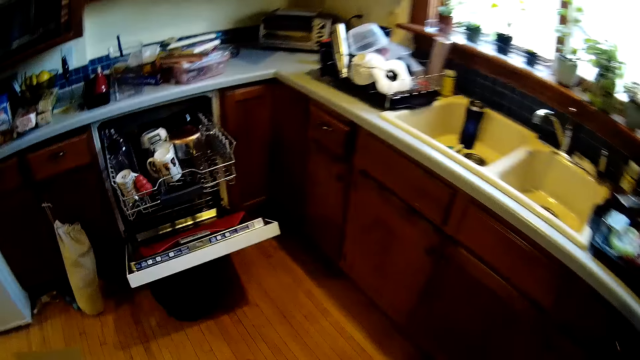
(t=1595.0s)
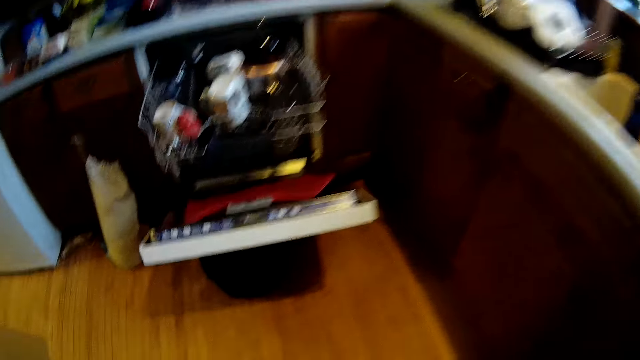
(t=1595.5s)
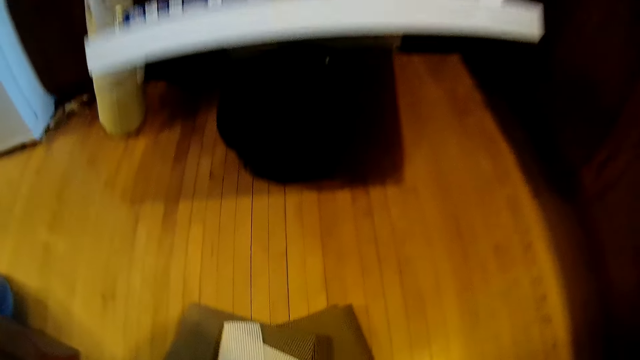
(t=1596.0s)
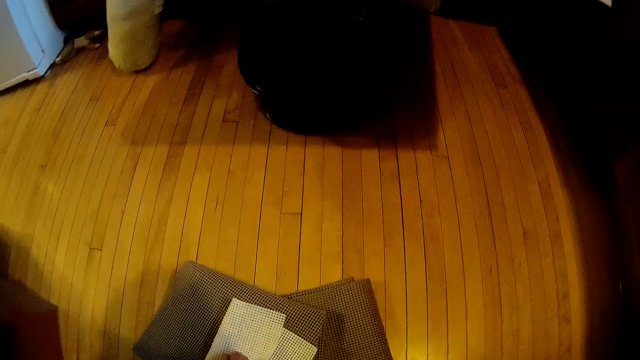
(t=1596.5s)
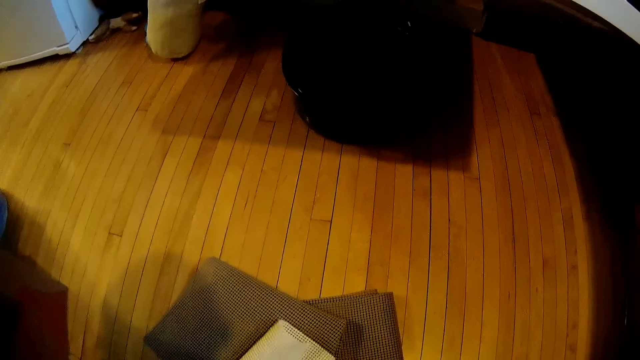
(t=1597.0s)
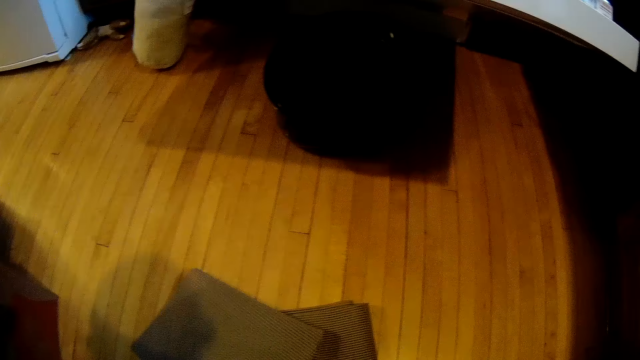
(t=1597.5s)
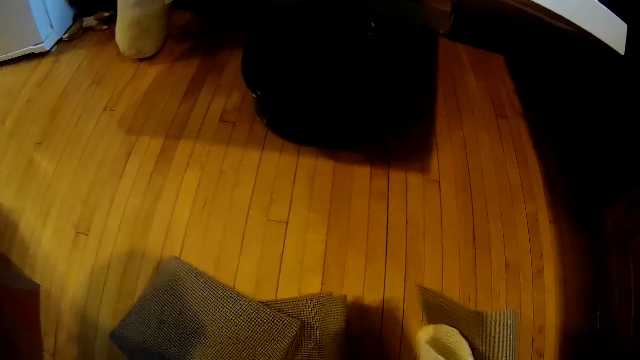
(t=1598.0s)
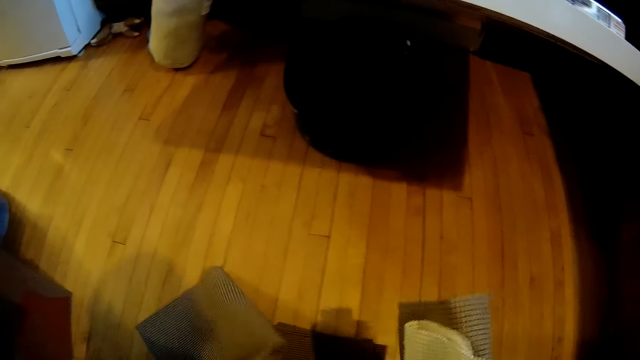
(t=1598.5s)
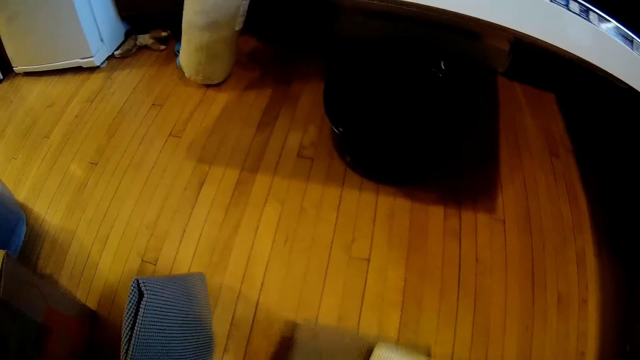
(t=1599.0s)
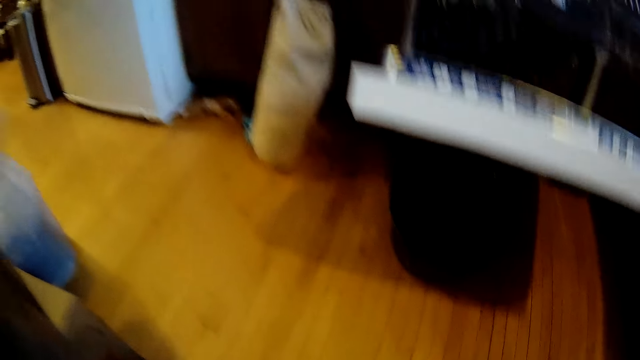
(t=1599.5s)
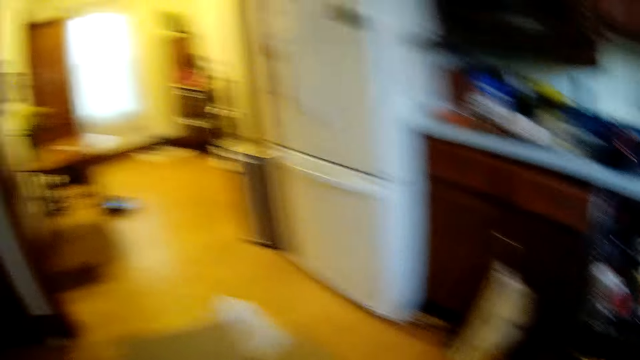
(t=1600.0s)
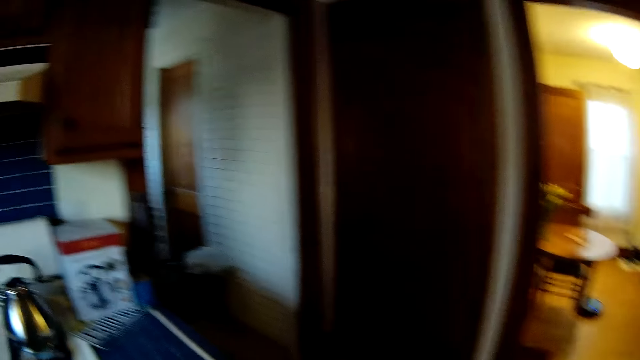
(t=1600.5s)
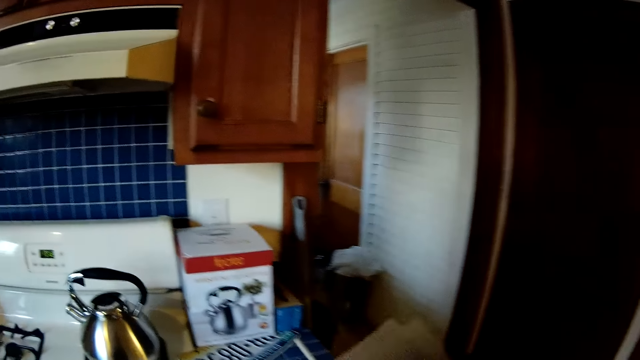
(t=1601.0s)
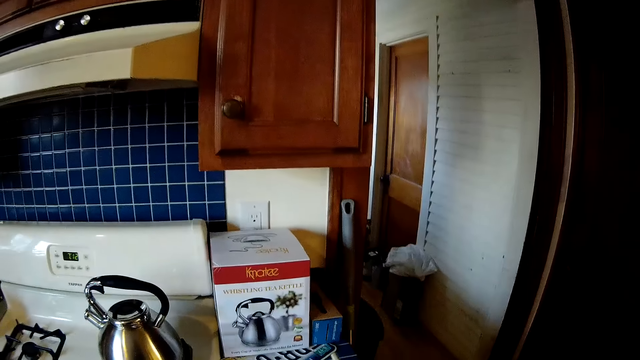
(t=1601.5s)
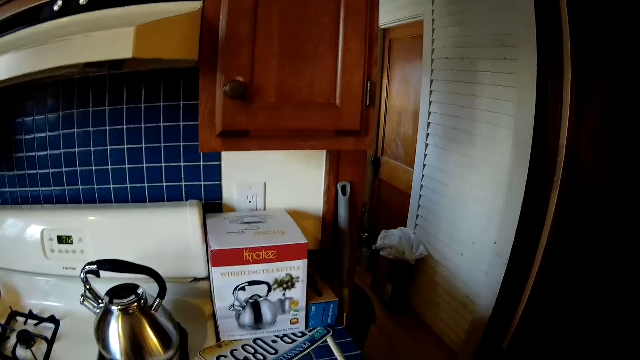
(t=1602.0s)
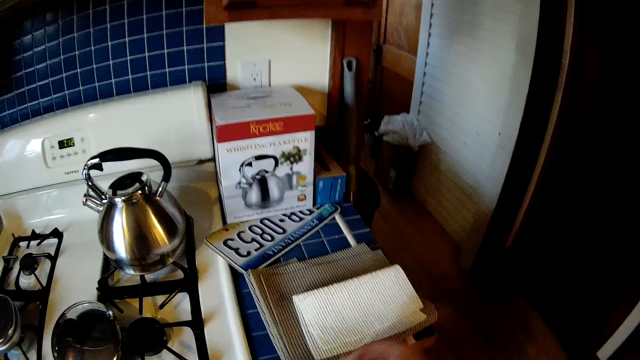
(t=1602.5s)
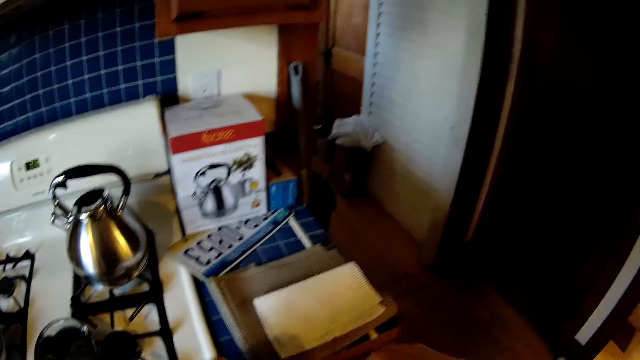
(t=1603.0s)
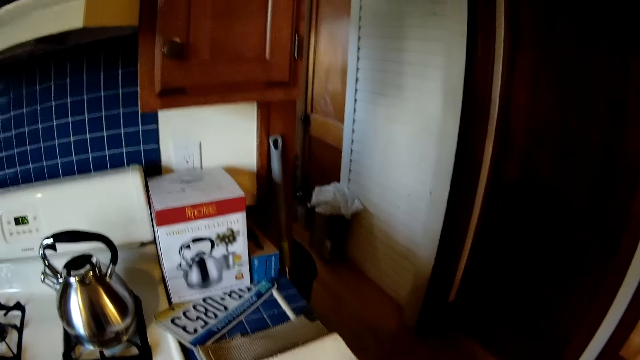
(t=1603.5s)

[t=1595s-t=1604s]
The camera wearer picks up a table cloth or mat on the floor with her left hand. She arranges the table clothes on the floor with both hands. She drops the table clothes on the floor with her right hand. She exchanges the mats on the ground. She drops the table cloth on the kitchen slab with her right hand.

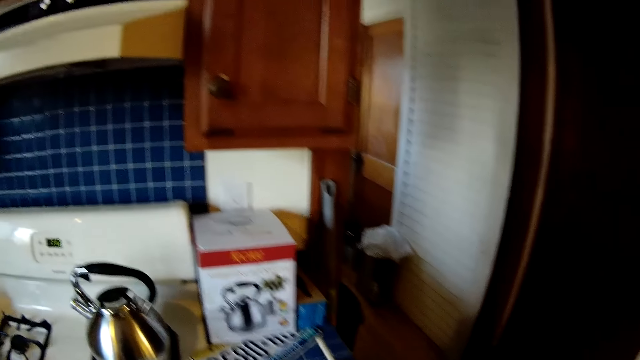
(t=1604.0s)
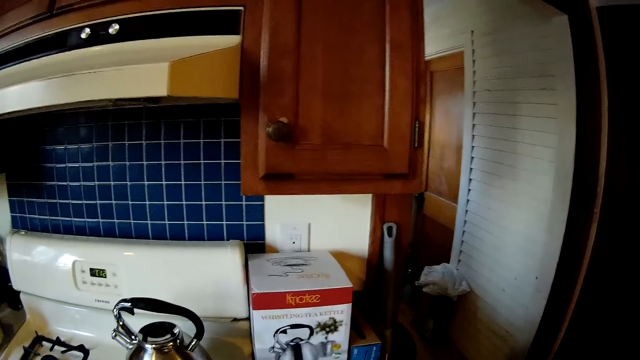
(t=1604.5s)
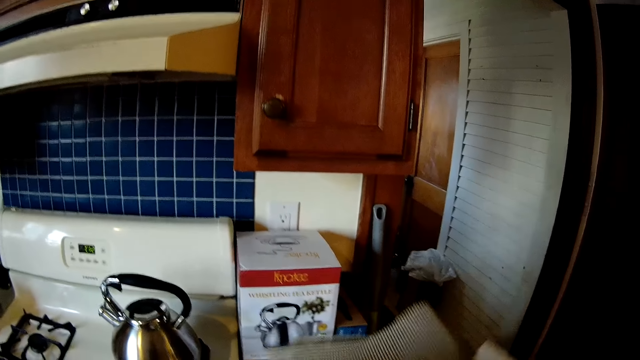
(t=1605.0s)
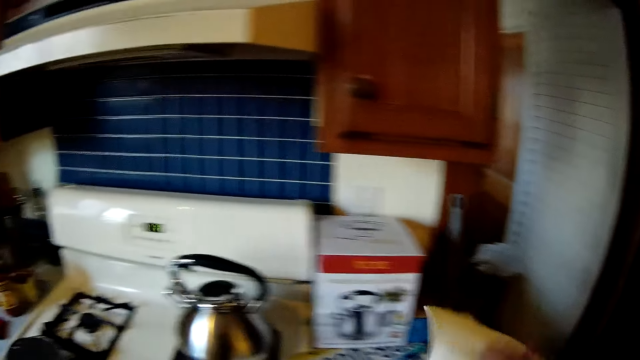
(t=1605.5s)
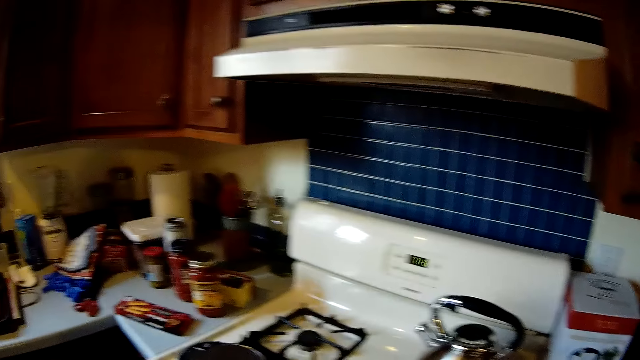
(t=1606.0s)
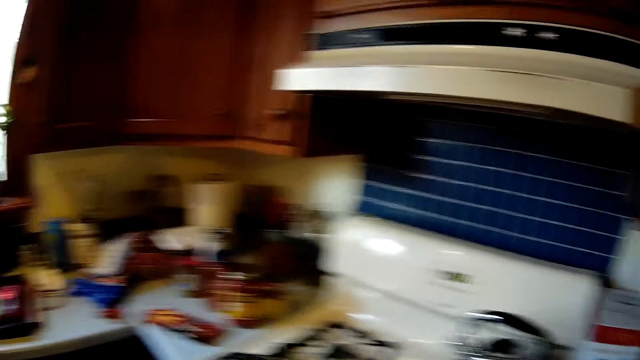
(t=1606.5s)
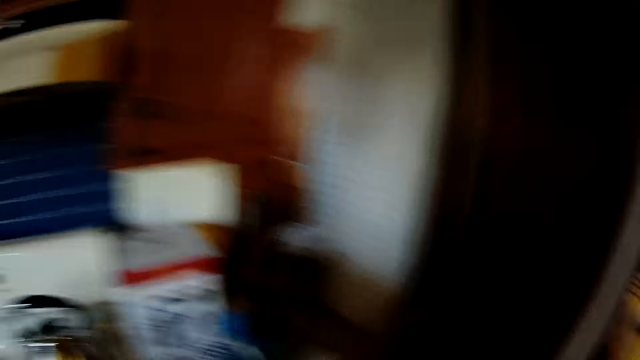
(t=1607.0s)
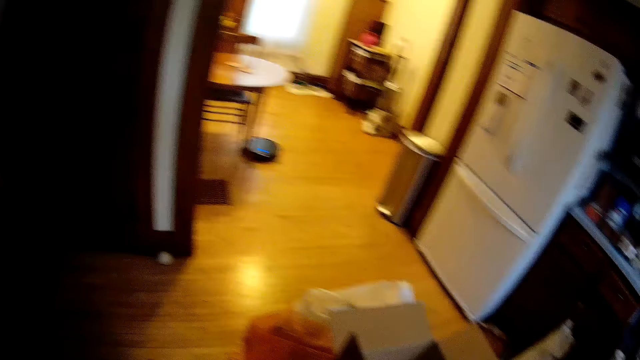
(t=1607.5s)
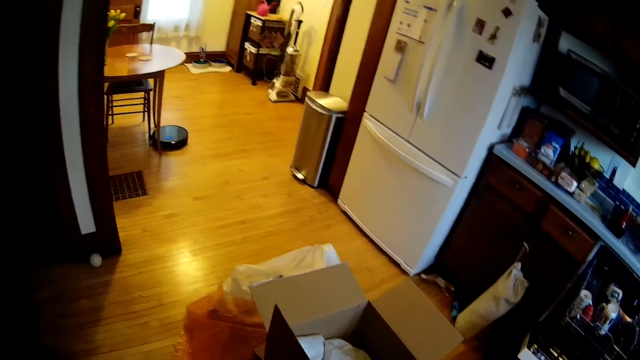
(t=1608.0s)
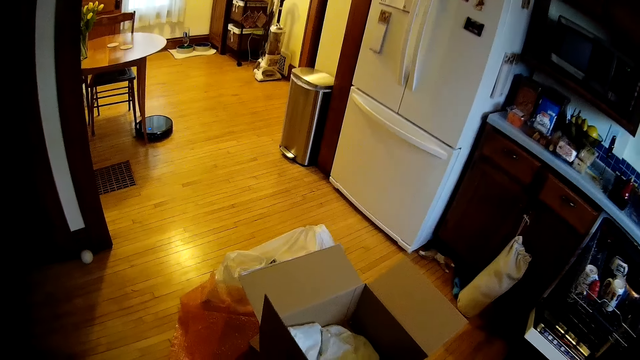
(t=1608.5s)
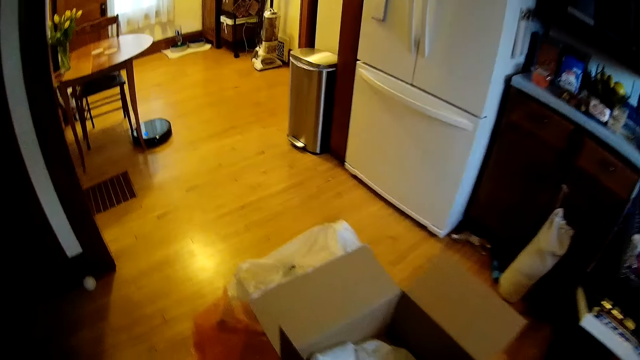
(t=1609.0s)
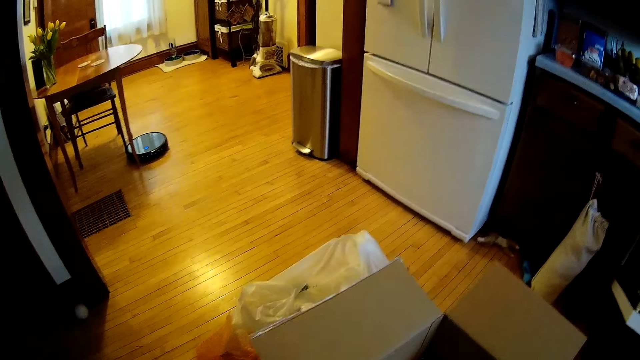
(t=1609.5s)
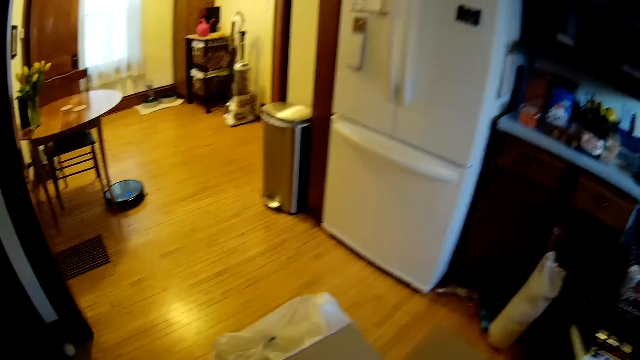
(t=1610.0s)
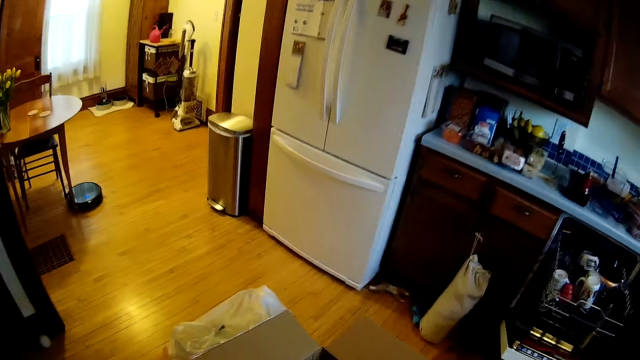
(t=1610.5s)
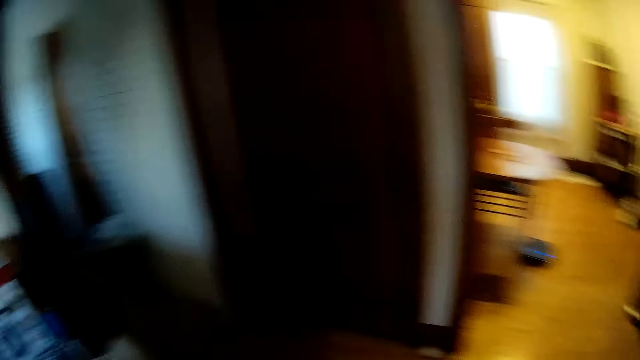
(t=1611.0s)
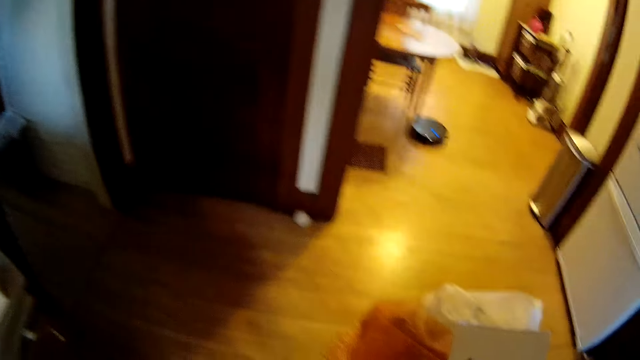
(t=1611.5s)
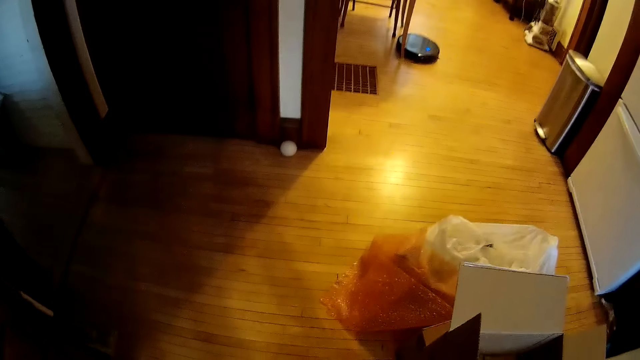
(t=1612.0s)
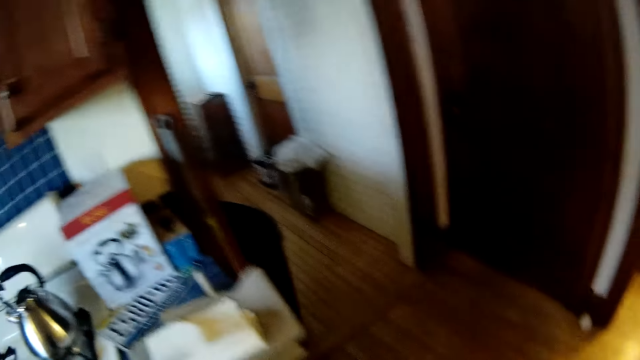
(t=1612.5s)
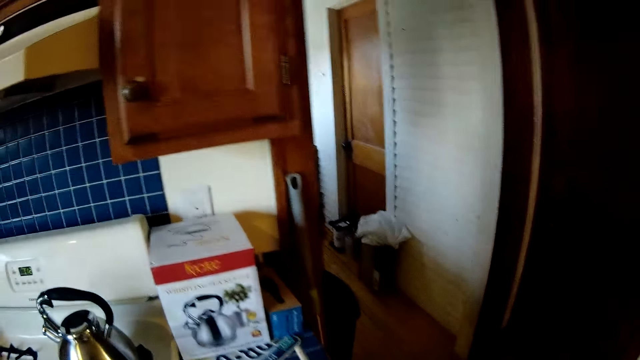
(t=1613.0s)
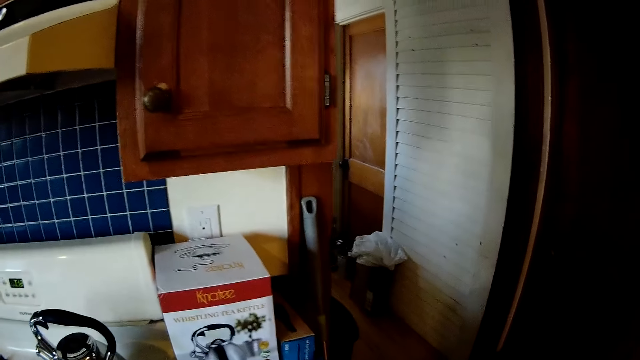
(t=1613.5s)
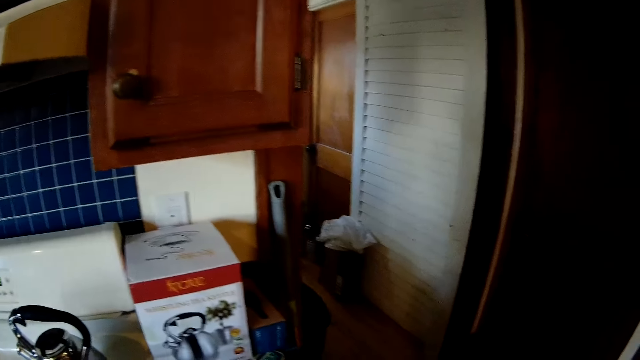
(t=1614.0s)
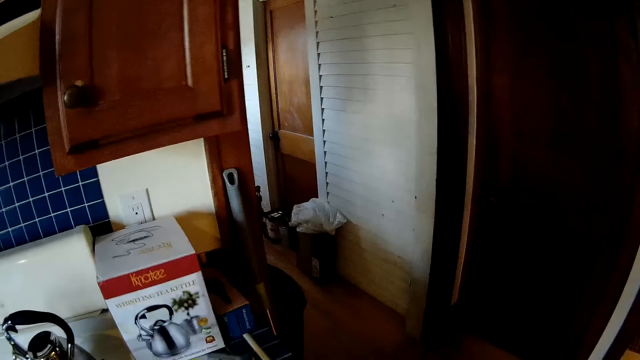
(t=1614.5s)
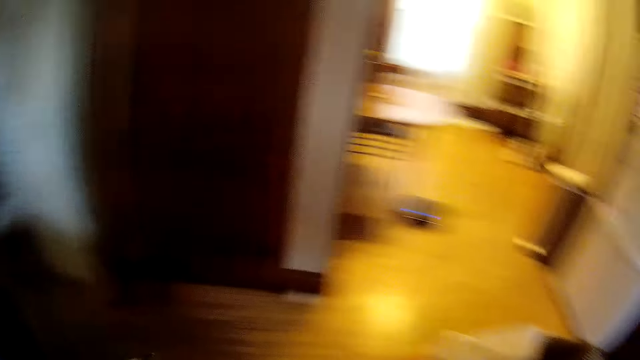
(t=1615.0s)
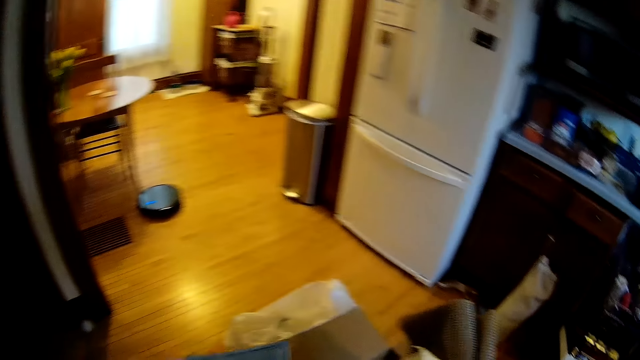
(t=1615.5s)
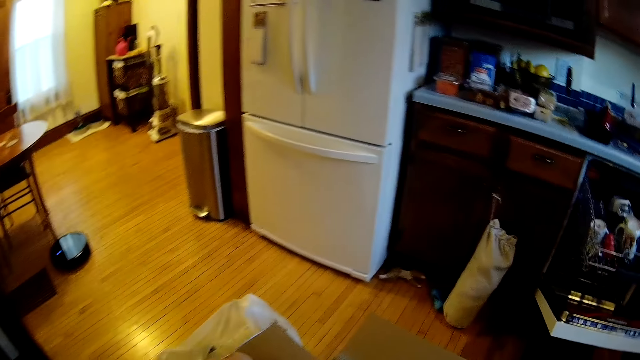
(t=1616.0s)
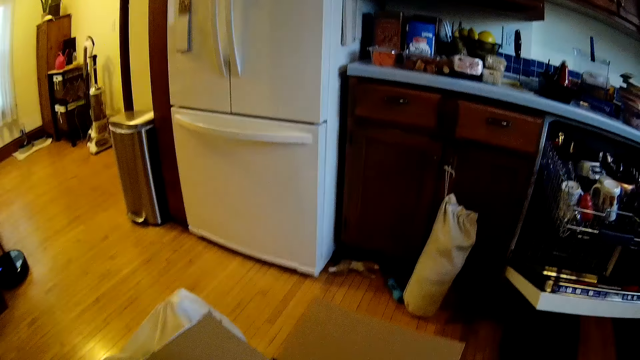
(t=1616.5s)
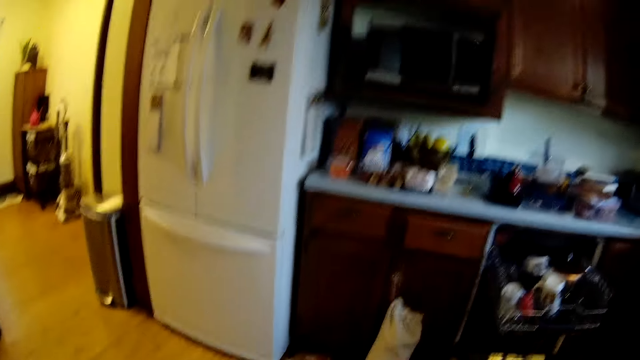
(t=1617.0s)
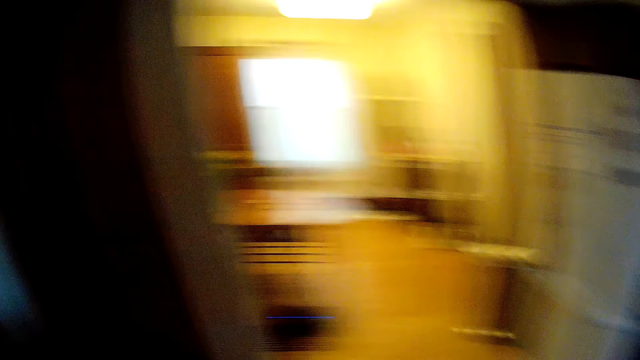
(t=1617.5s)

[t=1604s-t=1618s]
The camera wearer lifts the mat. She drops the table cloth on the kitchen slab with her right hand. She looks around and walks around. She picks up a plate number on the kitchen slab with her right hand. She drops the plate number inside the box on the floor with her left hand. She drops the table cloth inside the box on the floor with her right hand.
